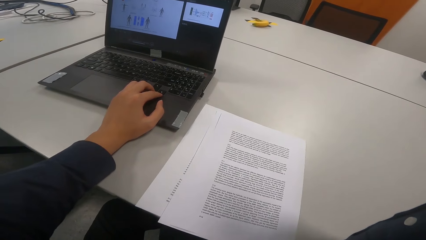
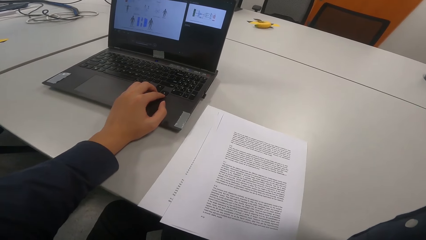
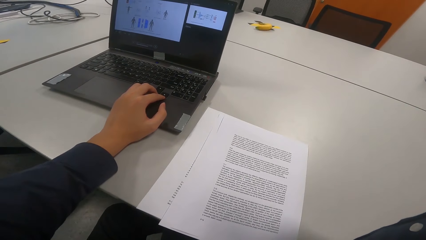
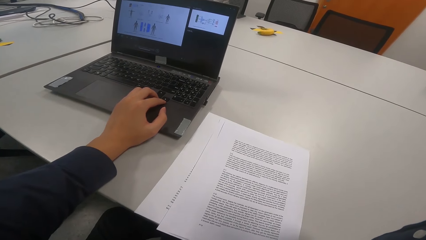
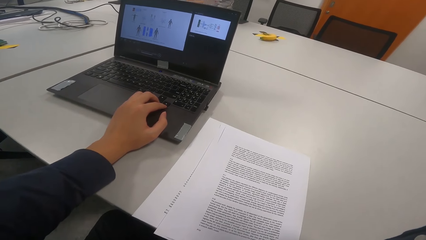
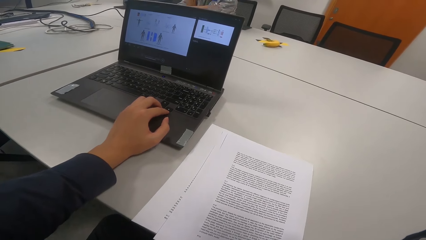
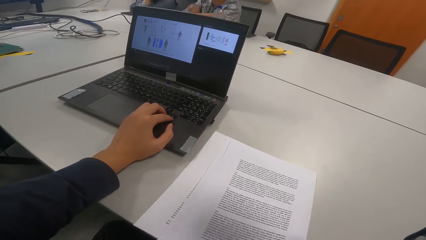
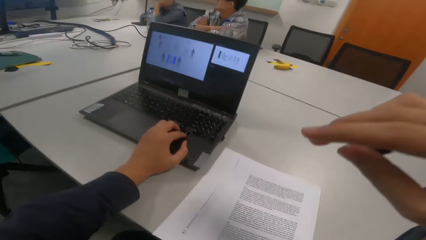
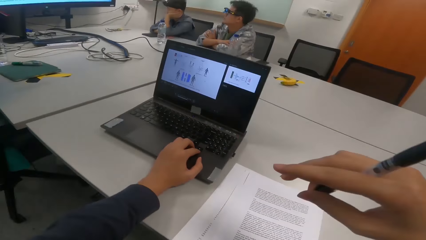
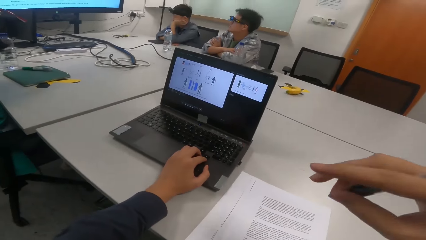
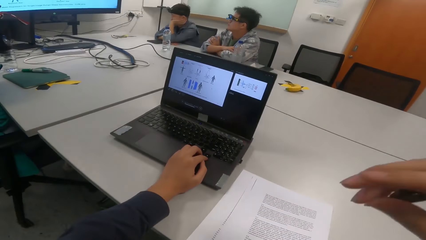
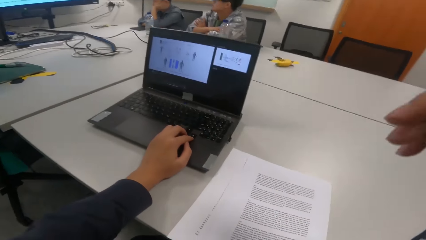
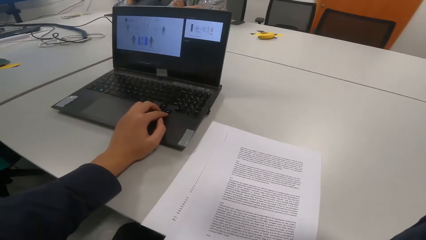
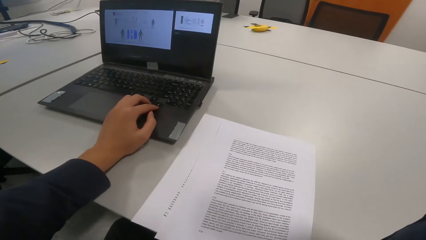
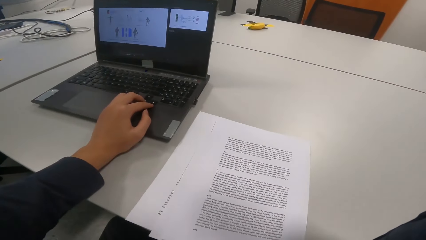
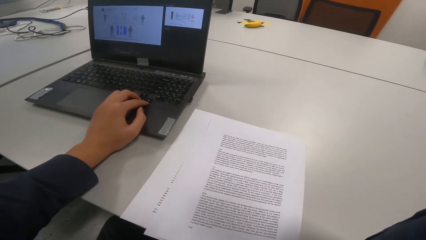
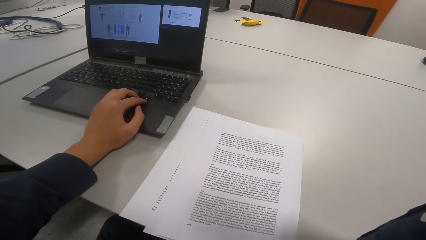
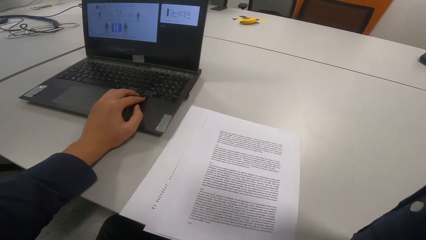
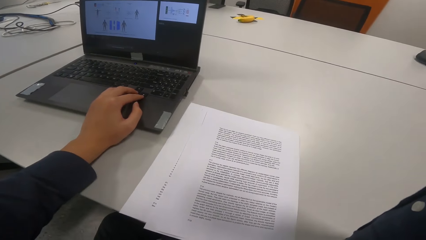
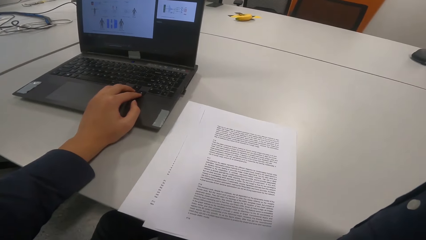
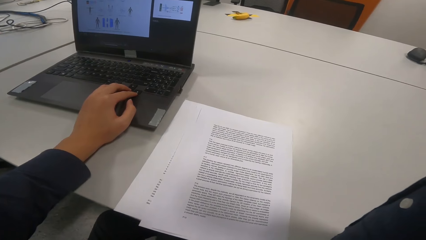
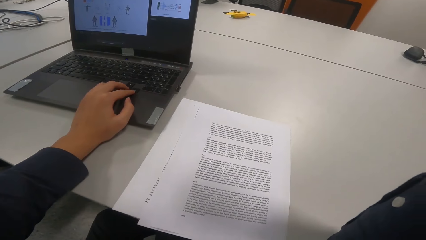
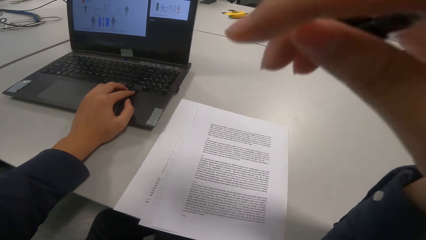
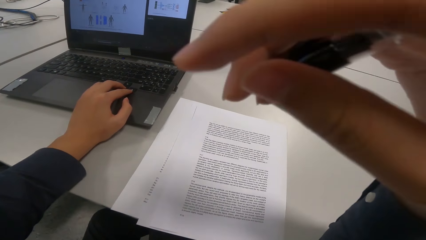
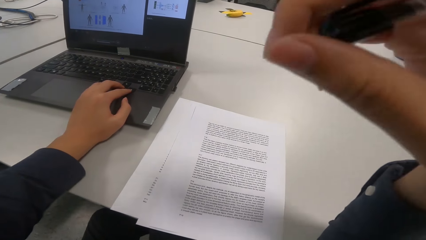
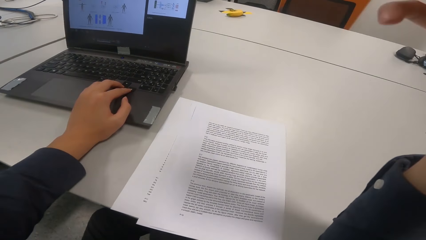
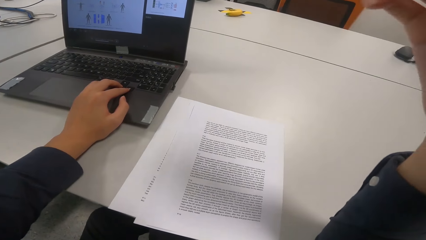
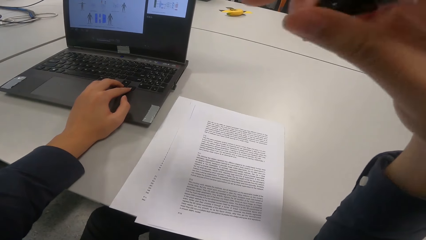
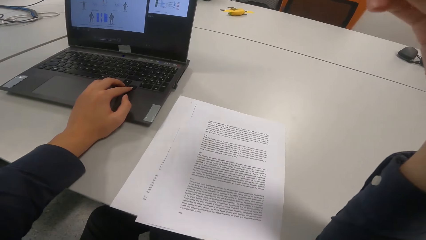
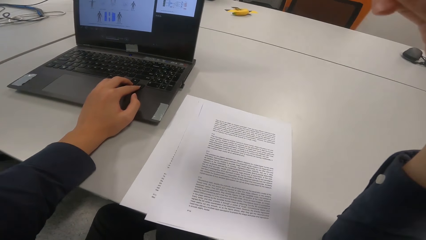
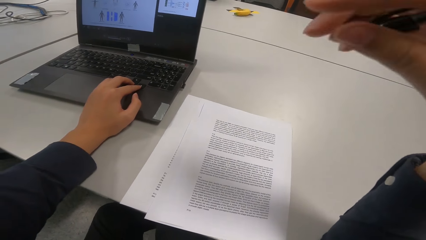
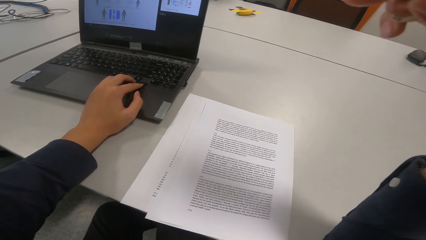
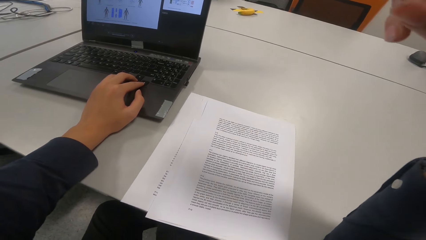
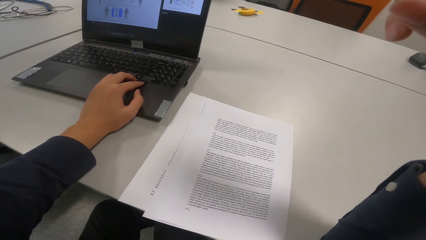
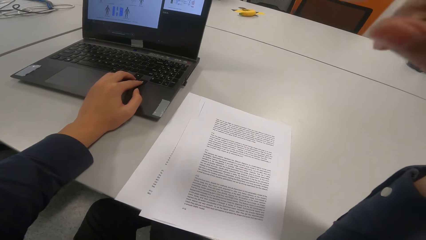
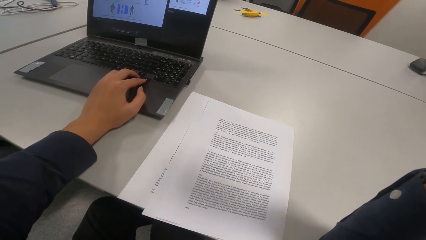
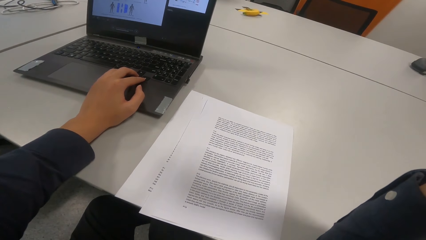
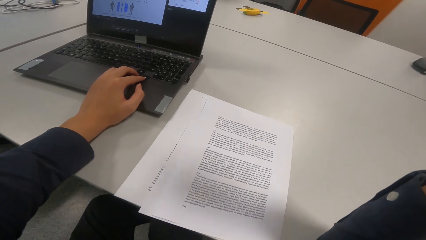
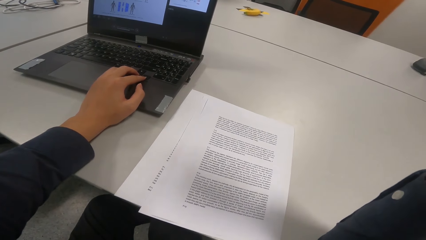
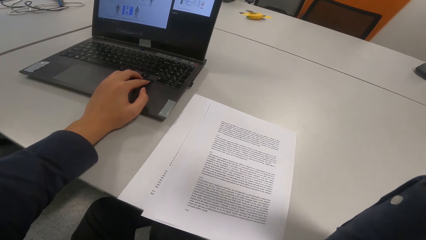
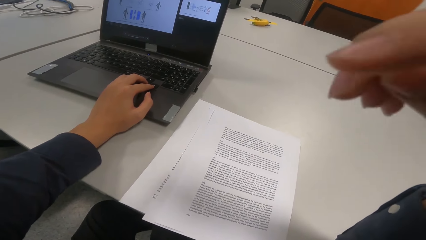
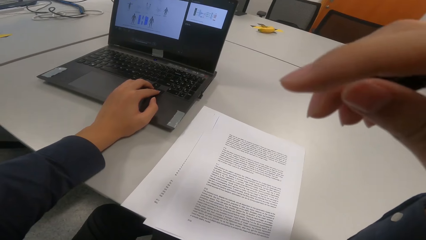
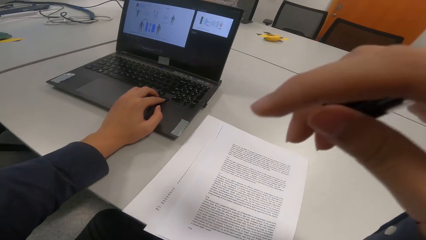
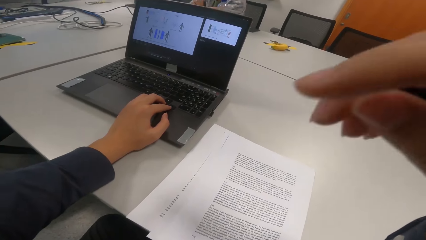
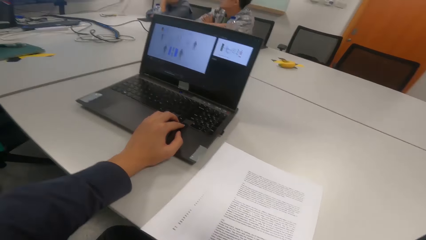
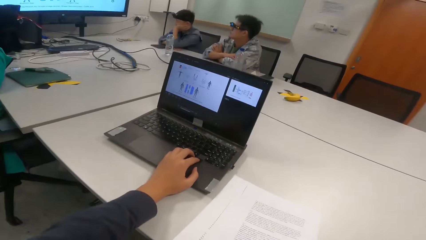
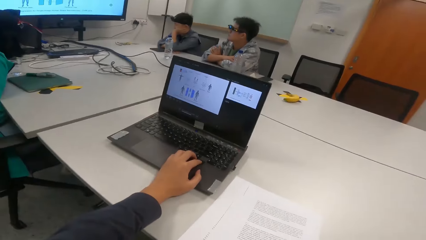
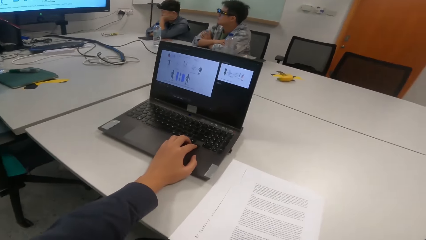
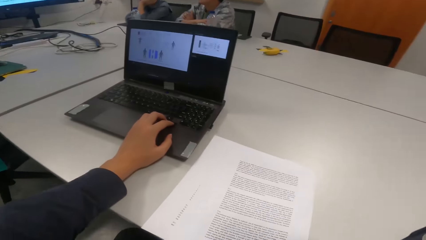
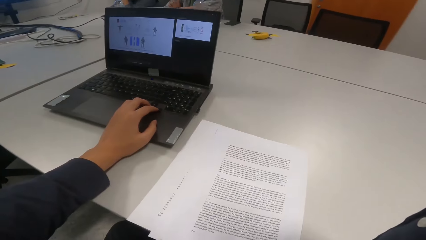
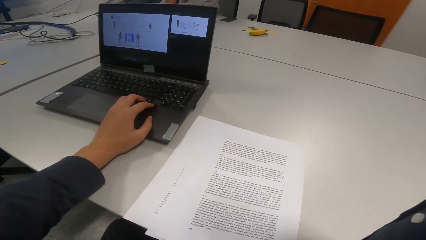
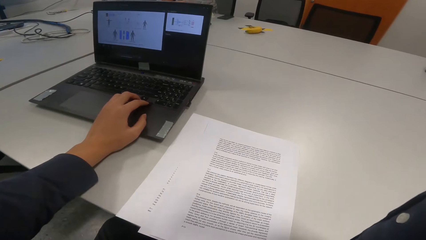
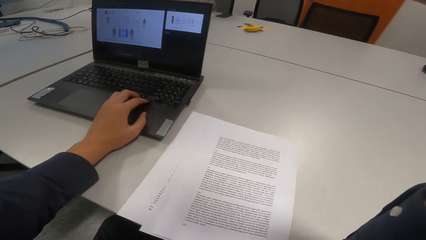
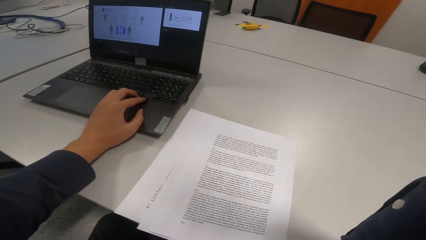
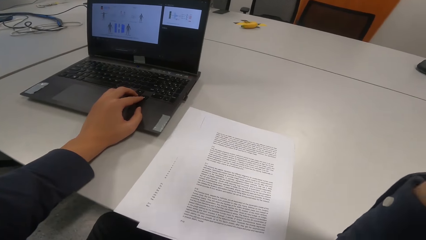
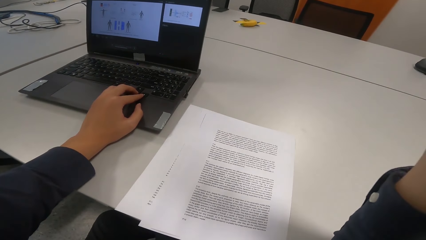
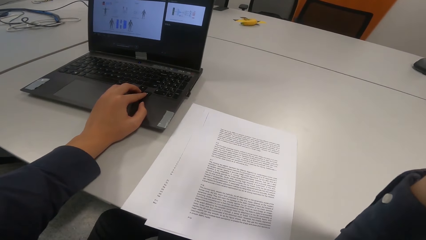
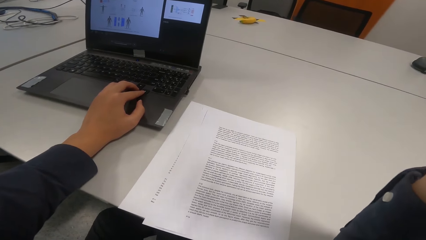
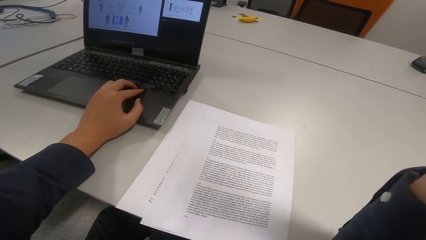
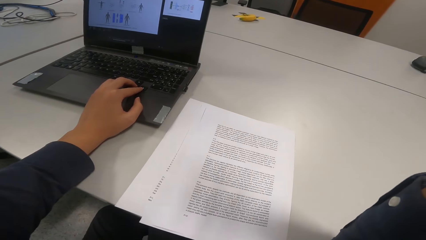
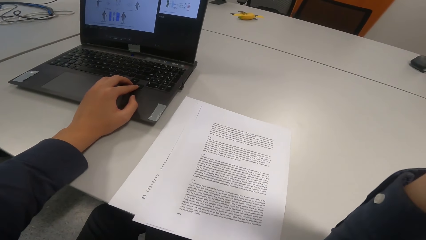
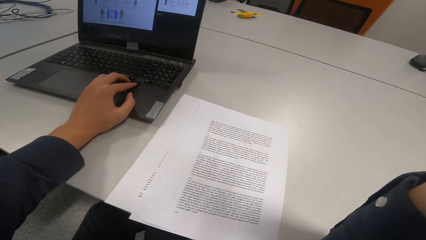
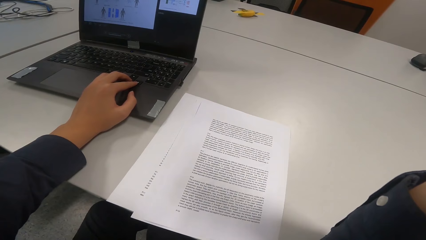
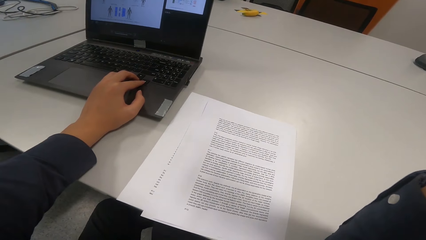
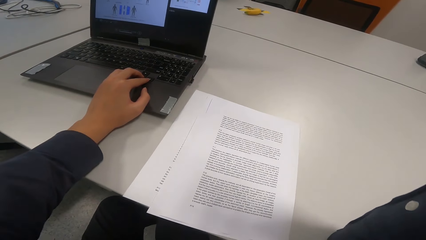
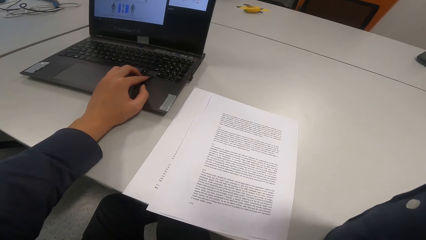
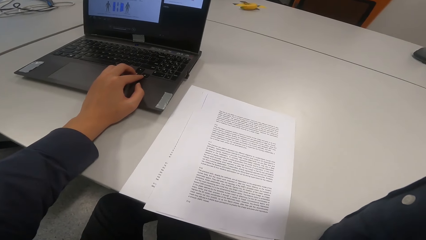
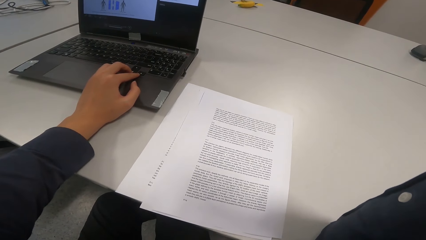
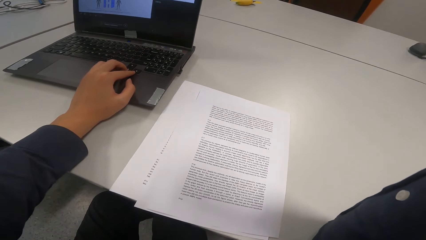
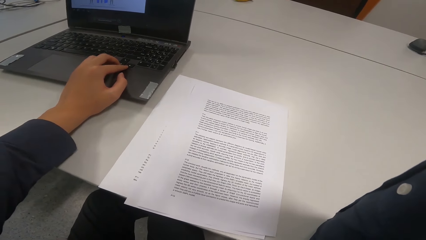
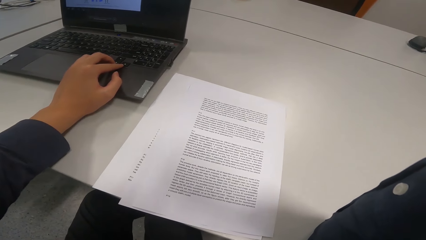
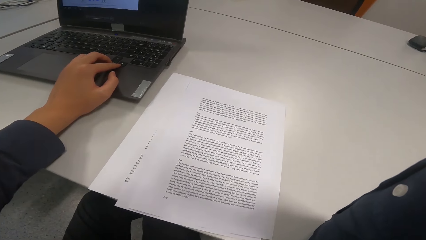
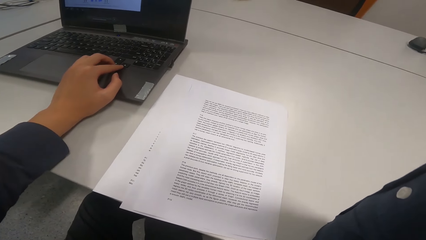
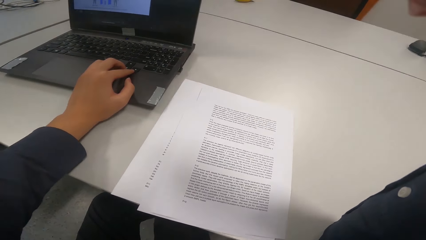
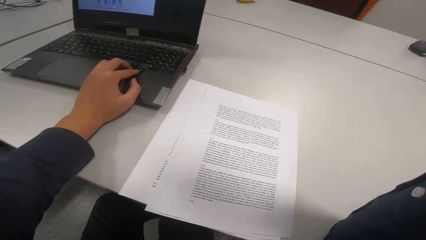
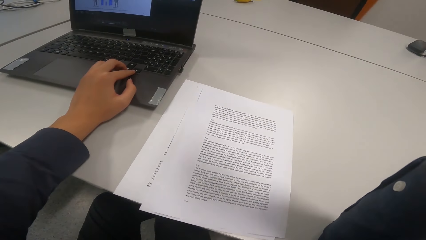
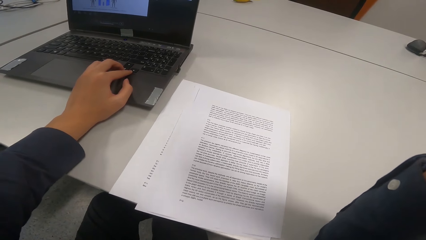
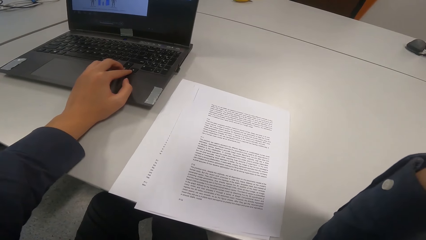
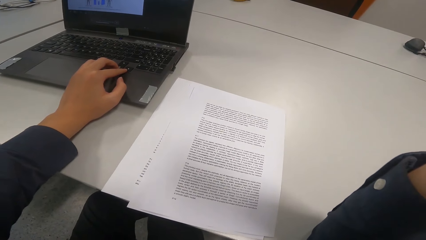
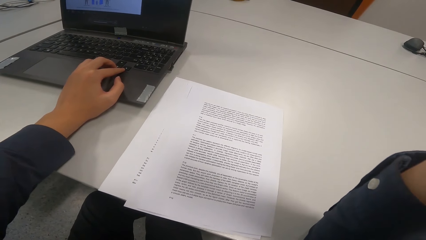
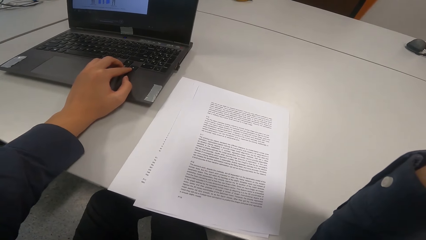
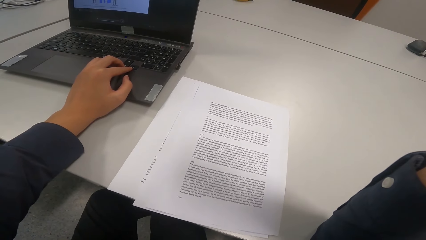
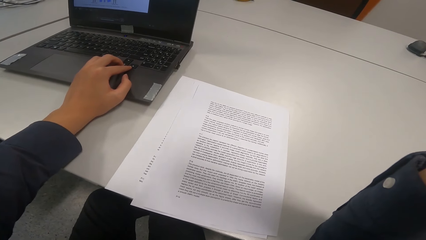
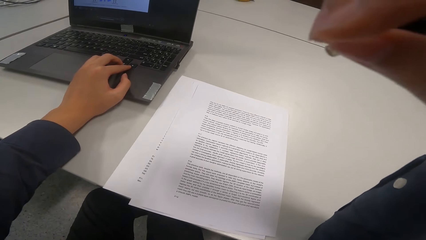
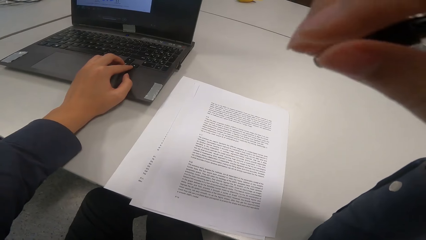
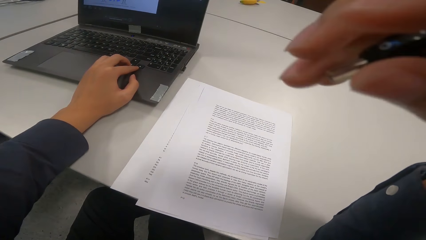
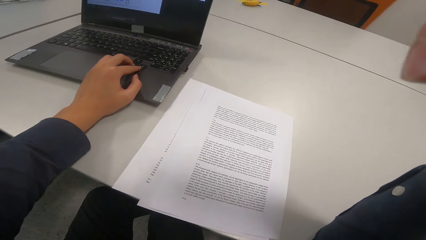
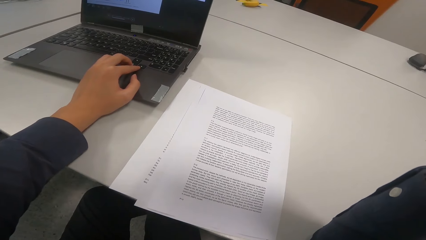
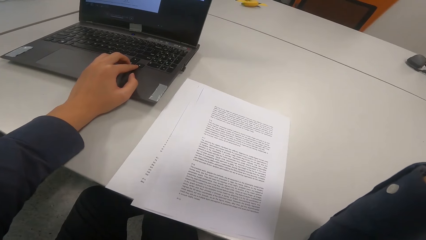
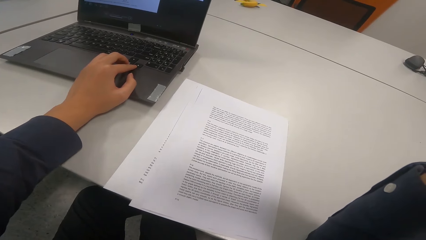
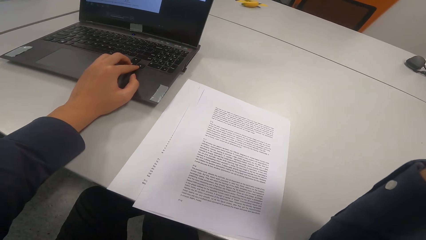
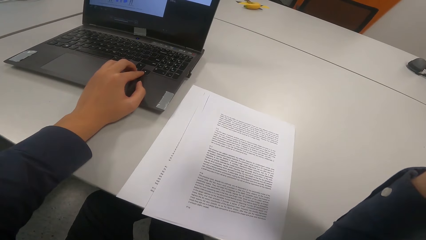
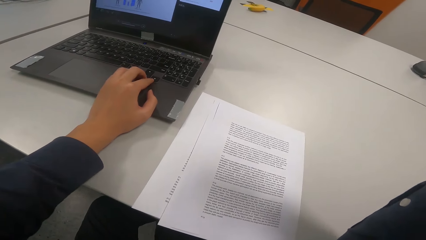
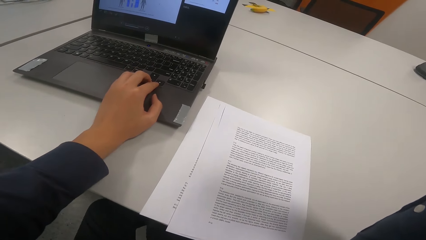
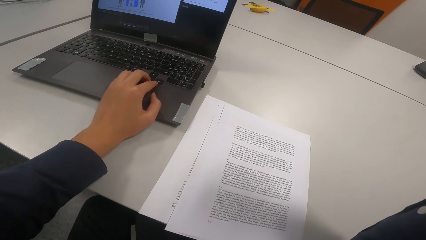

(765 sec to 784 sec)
The camera wearer touches the laptop.
